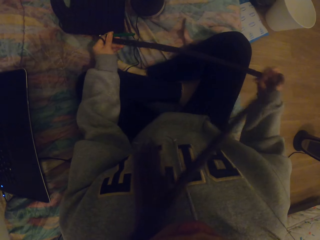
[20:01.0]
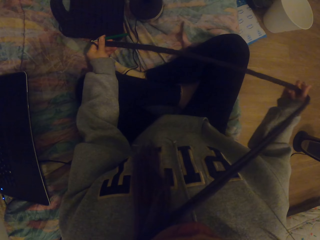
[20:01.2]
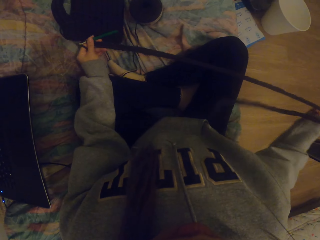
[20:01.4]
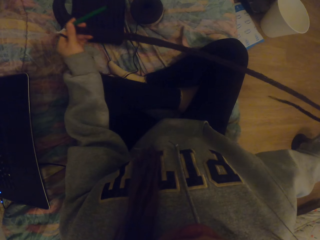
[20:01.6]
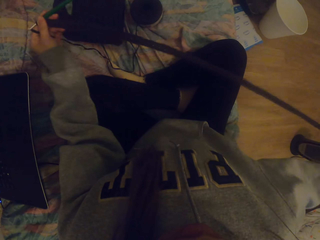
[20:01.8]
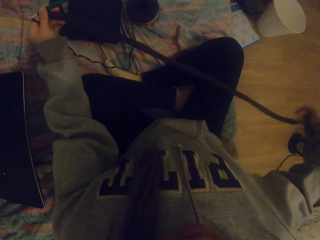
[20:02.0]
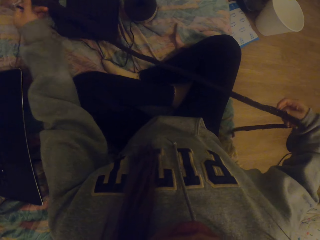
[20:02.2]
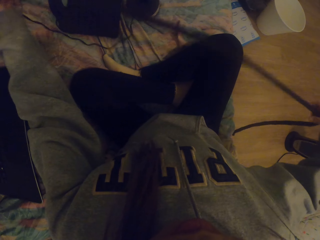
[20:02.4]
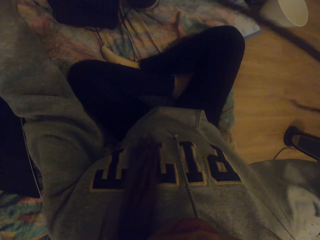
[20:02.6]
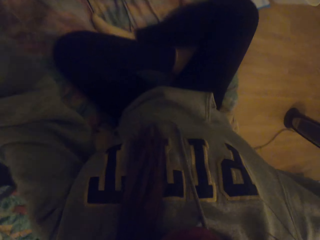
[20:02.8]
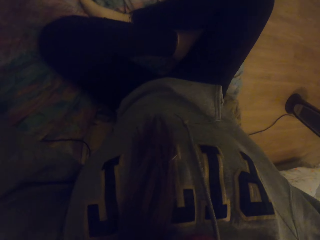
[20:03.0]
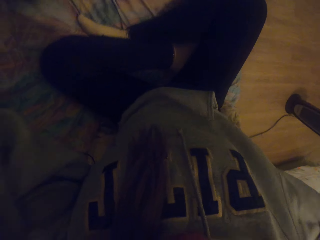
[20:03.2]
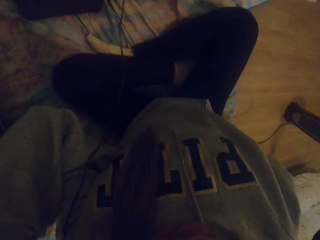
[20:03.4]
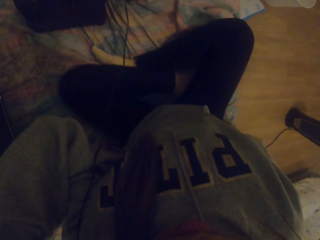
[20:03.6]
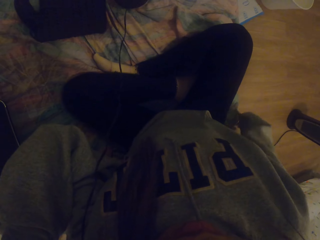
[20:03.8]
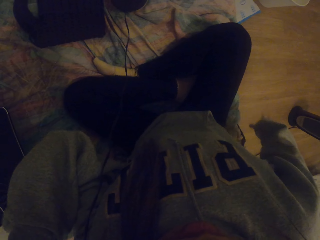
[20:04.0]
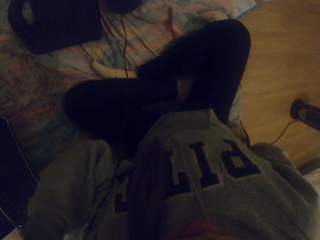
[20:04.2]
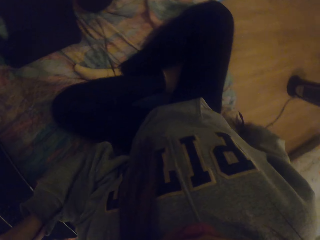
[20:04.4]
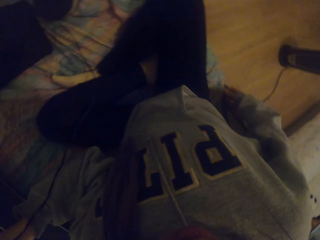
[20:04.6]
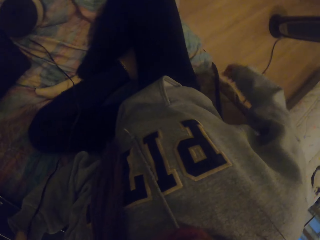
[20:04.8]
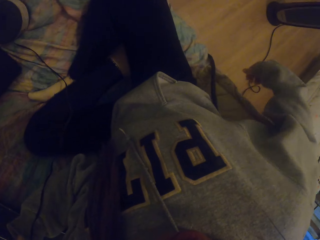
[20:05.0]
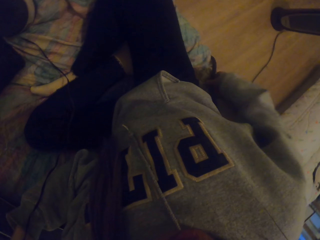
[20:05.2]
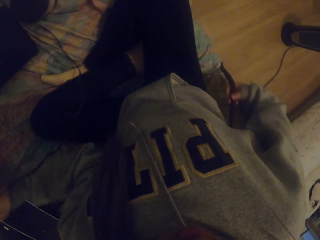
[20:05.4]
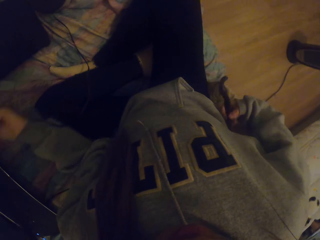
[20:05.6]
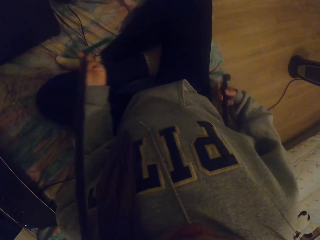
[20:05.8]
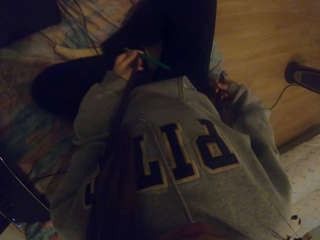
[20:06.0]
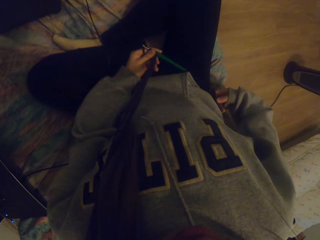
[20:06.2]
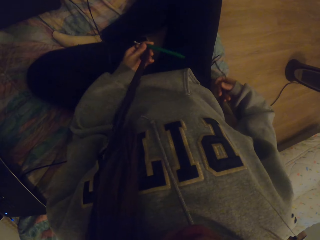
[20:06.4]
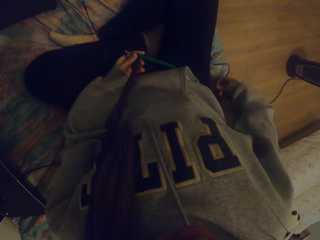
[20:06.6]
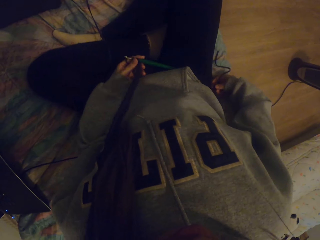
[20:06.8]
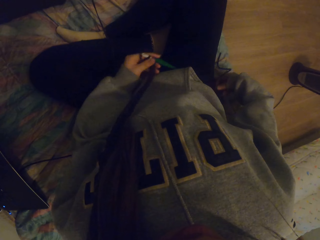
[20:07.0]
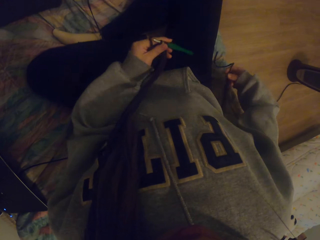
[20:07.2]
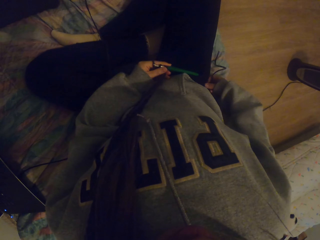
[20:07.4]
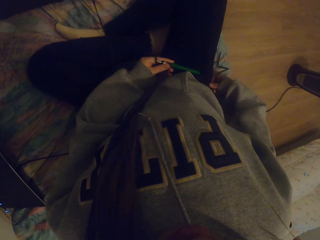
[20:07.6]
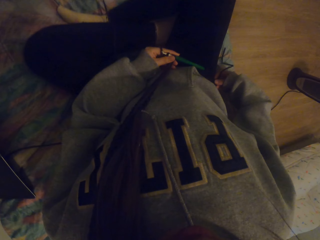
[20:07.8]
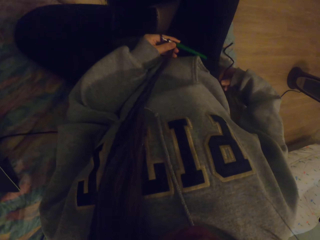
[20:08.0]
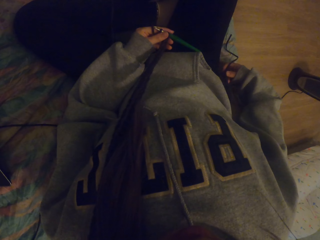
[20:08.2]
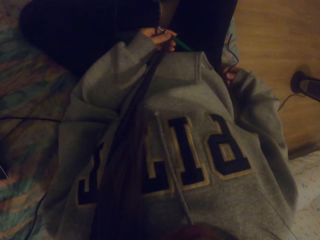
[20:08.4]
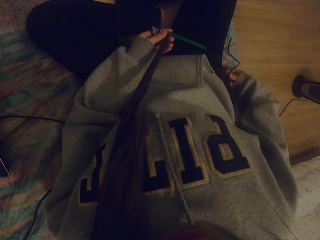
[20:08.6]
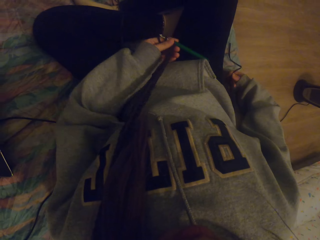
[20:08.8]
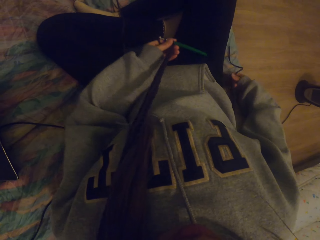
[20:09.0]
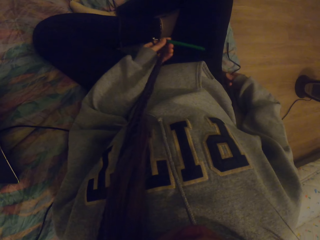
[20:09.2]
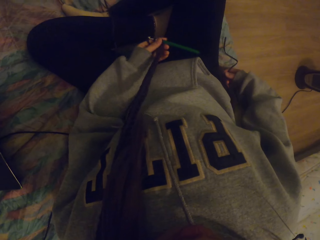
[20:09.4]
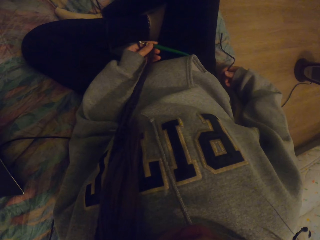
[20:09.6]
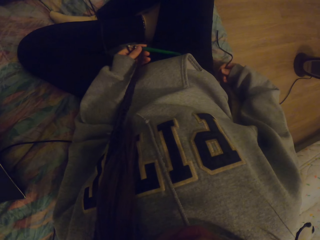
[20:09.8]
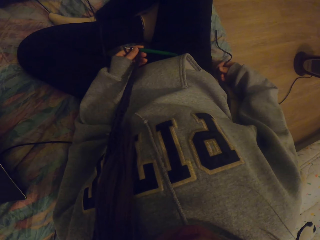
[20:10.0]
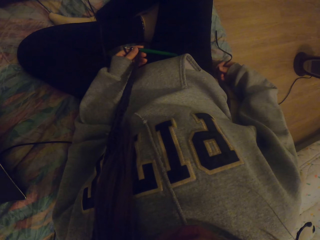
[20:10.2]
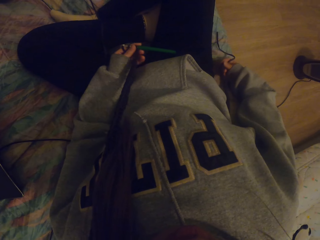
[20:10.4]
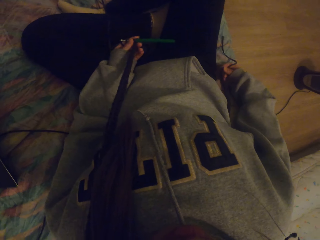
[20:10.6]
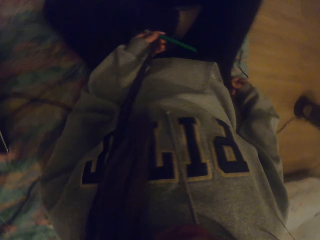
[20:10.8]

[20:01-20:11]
The camera wearer pulls the crochet off the shoulder. They hold the knitted fabric. They put the knitted fabric on the neck. They hold the knitted fabric with both hands.

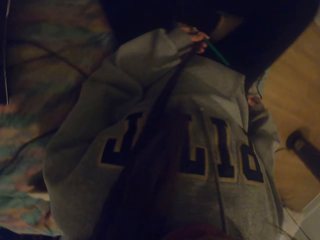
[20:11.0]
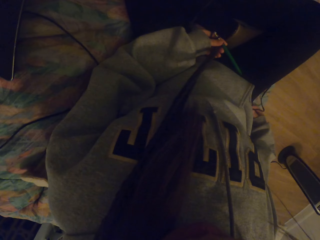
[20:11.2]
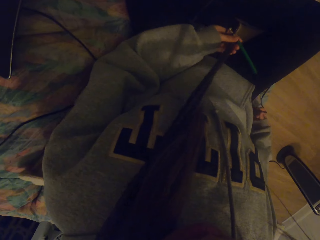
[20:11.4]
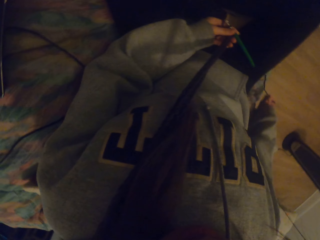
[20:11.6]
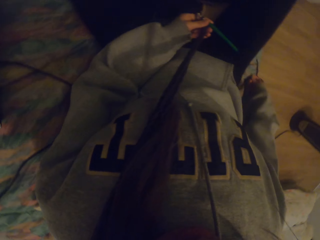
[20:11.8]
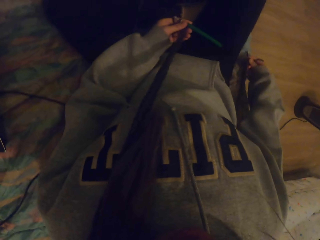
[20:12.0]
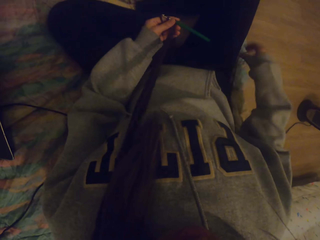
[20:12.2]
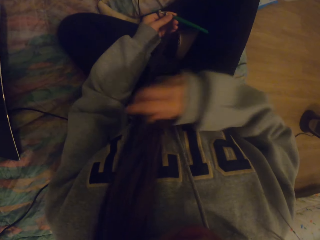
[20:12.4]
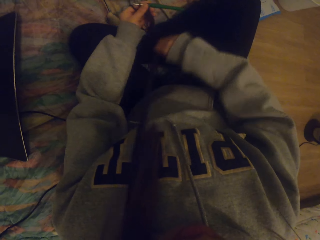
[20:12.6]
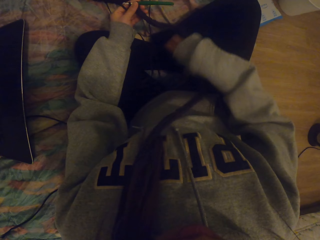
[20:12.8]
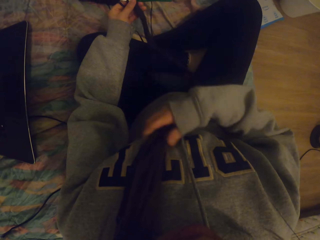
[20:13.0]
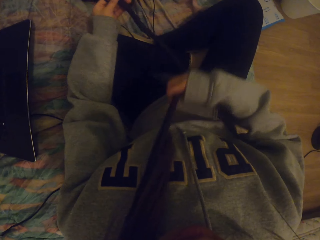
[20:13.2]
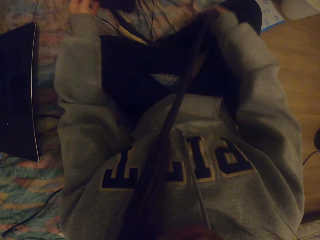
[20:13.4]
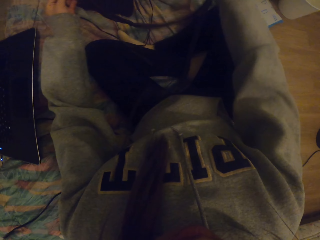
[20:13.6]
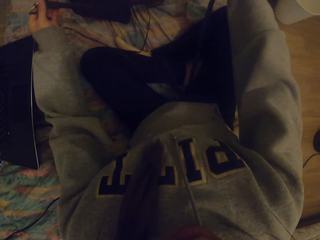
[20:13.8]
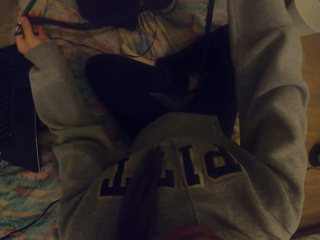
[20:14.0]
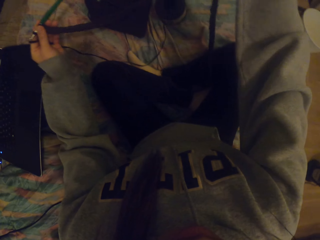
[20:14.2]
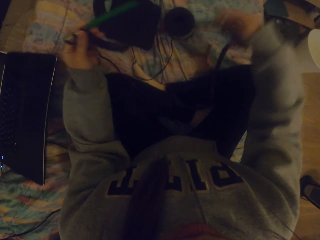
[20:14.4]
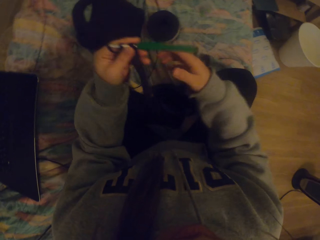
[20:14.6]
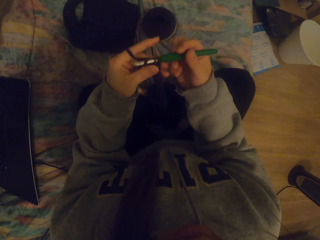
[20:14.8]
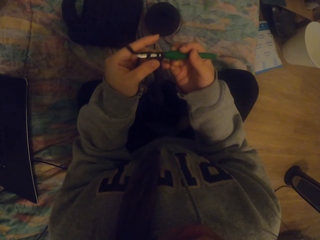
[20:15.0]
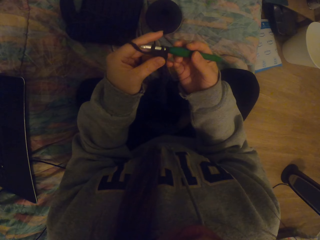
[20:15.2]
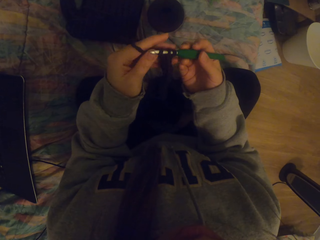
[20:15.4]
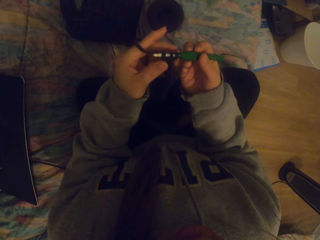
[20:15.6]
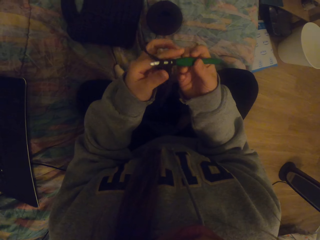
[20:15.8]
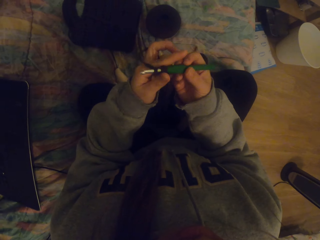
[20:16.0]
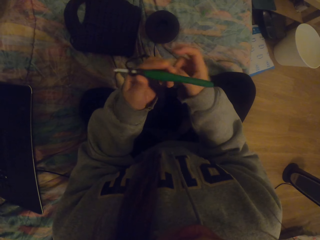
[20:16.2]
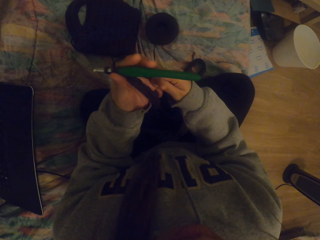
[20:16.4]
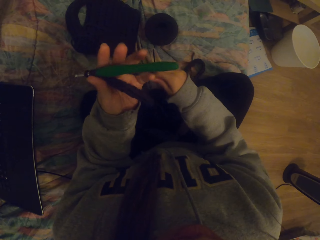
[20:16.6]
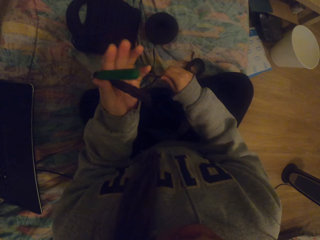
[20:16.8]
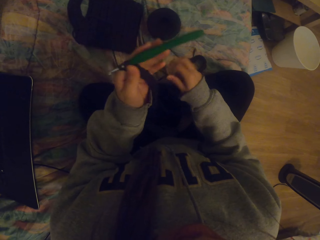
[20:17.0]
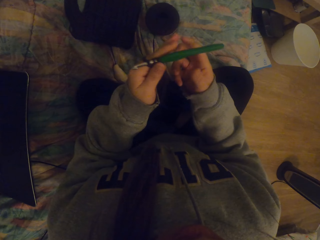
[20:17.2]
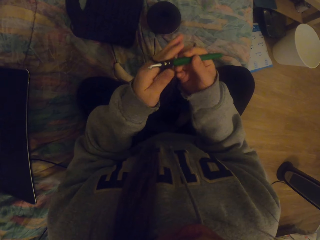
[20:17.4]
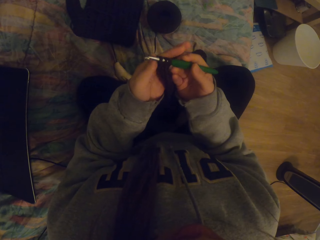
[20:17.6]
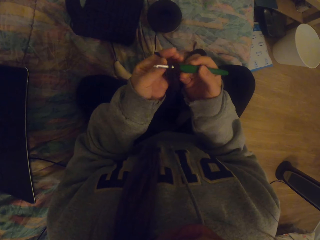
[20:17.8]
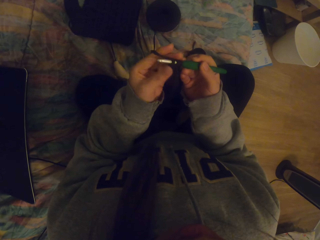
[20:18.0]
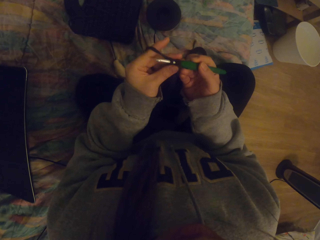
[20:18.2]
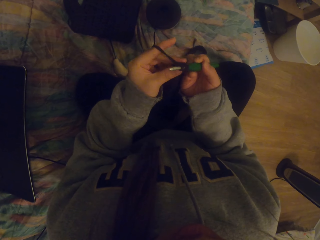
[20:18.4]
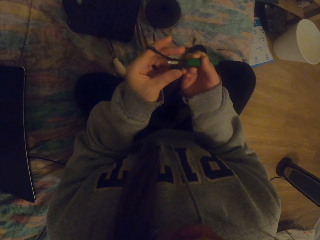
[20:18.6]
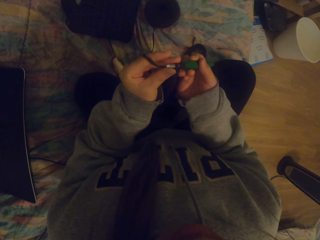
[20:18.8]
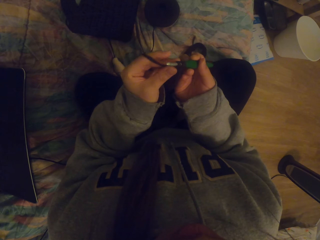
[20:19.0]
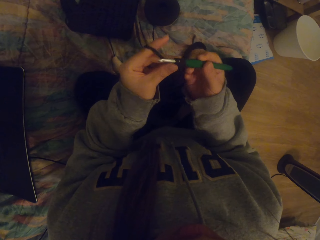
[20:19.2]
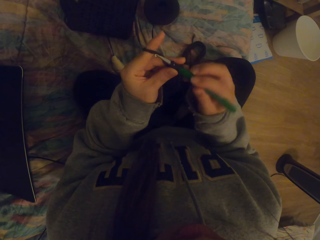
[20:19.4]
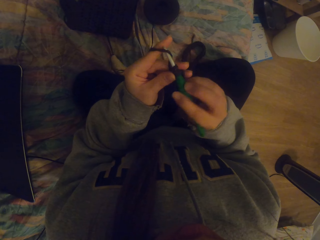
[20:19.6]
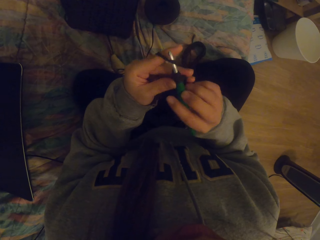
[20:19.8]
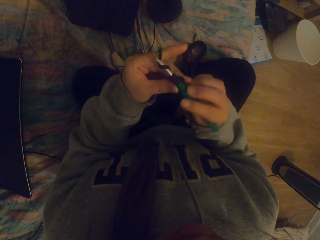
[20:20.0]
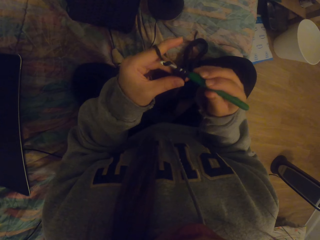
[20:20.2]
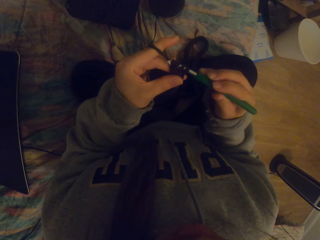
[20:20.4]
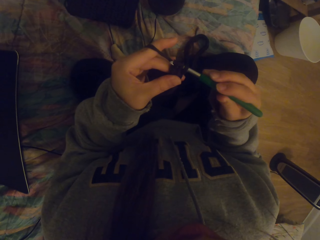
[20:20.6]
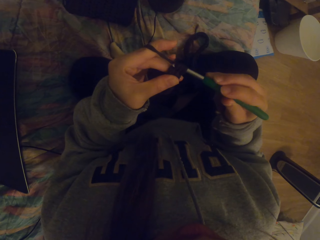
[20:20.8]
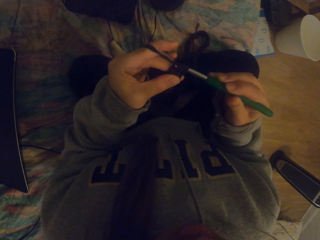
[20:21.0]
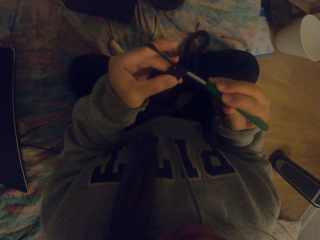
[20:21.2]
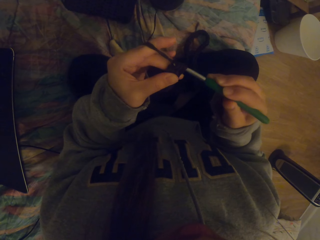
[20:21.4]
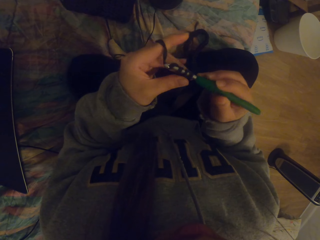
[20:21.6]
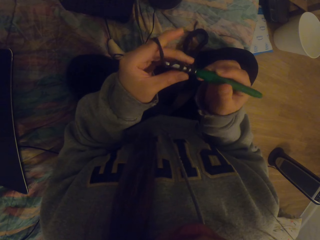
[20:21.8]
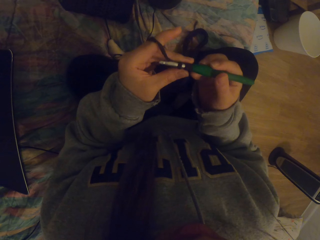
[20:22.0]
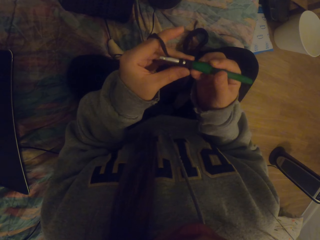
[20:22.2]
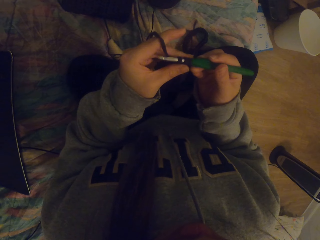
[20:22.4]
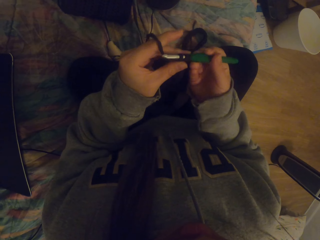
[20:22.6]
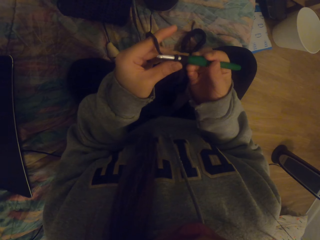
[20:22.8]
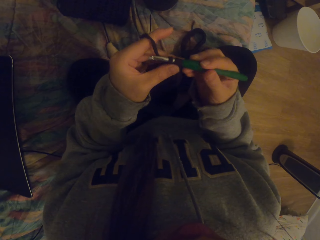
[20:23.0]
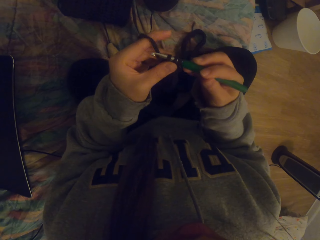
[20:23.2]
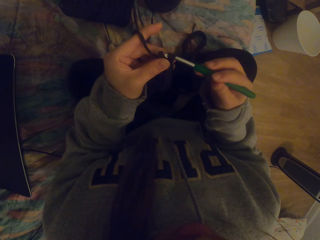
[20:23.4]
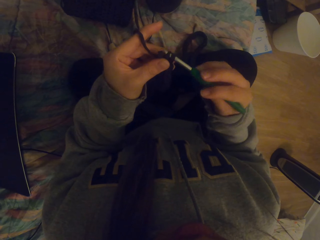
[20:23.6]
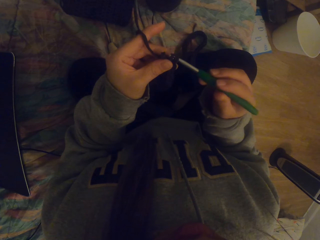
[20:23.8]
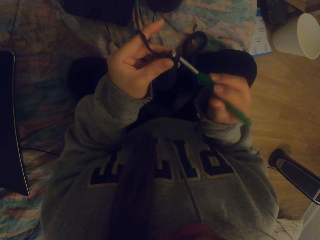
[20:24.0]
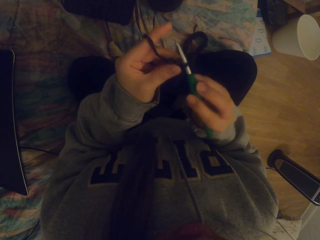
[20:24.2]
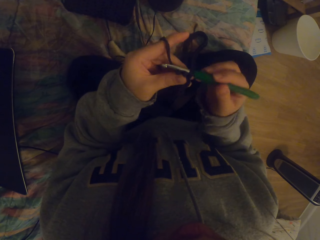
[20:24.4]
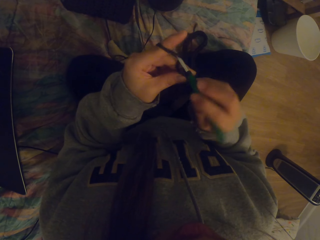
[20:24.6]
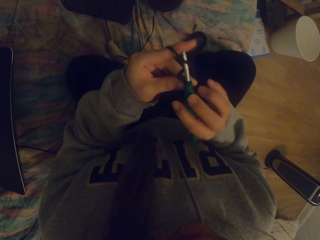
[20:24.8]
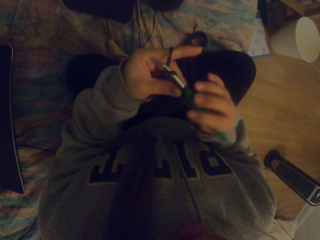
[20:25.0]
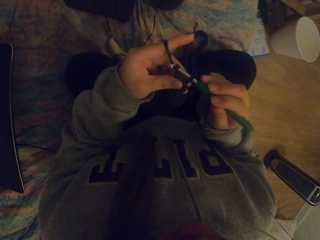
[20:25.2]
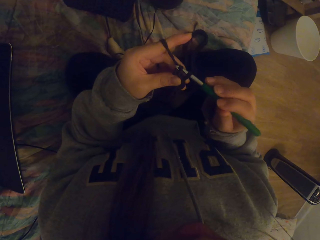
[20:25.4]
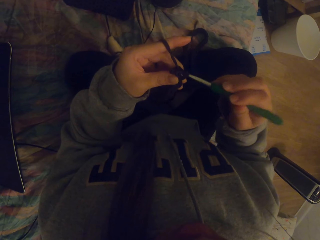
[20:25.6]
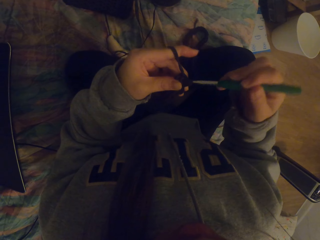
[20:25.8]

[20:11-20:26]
The camera wearer removes the knitted fabric from the shoulder. They straighten the crochet. They pull thread with the right hand. They crochet fabric with a crochet hook.
